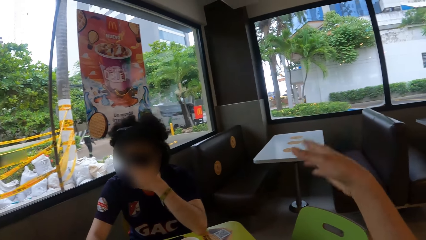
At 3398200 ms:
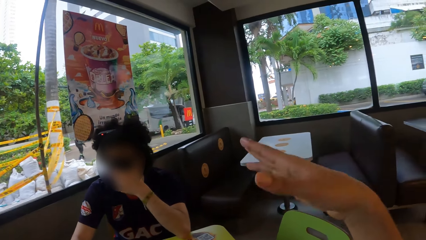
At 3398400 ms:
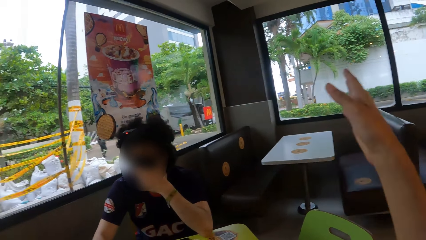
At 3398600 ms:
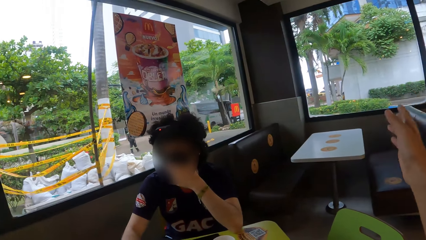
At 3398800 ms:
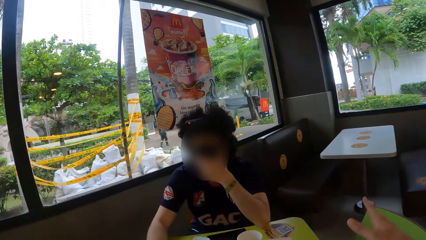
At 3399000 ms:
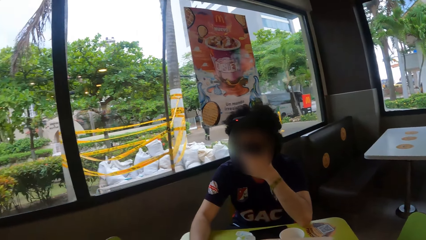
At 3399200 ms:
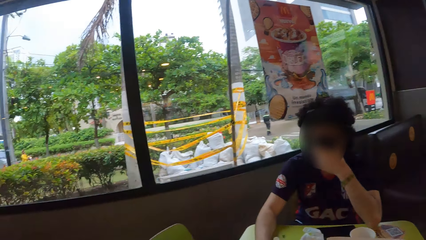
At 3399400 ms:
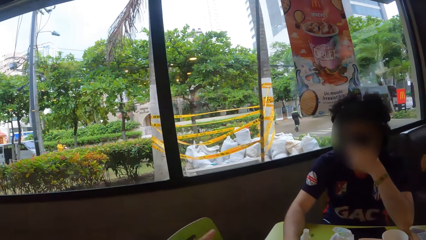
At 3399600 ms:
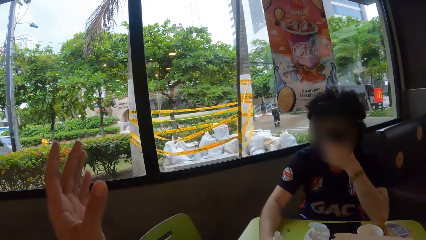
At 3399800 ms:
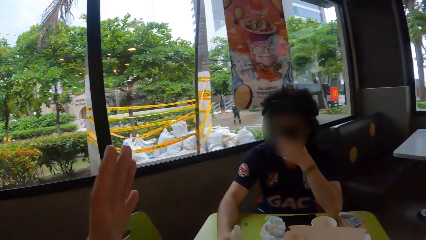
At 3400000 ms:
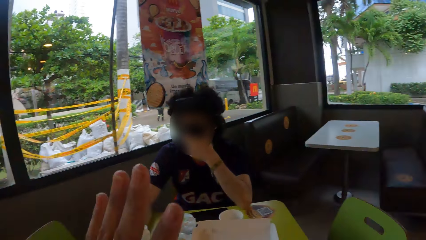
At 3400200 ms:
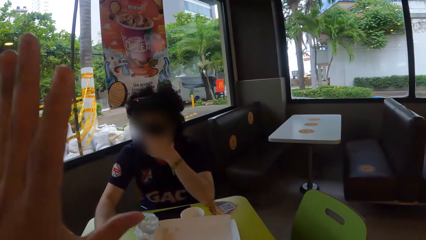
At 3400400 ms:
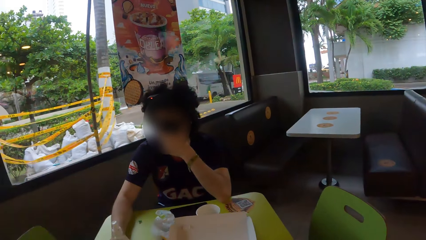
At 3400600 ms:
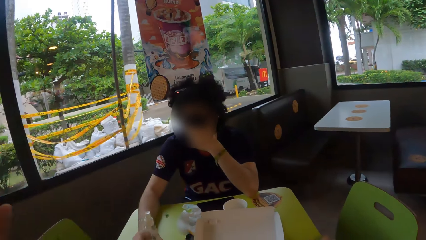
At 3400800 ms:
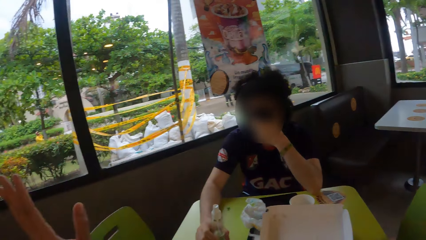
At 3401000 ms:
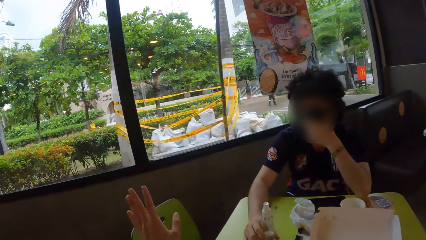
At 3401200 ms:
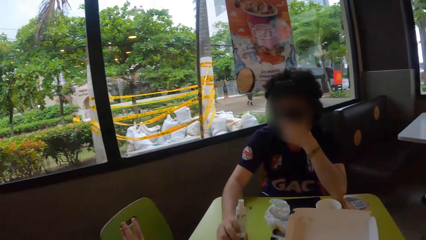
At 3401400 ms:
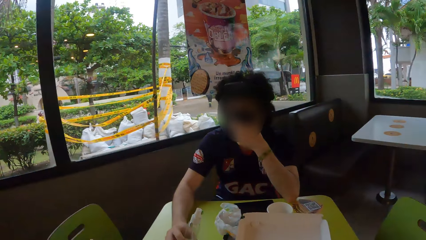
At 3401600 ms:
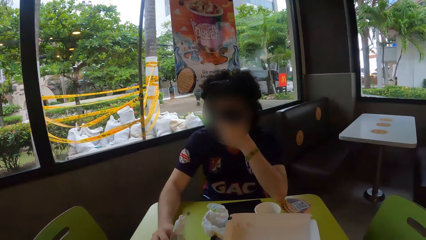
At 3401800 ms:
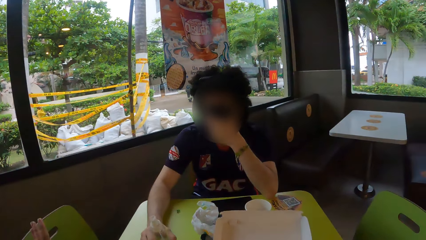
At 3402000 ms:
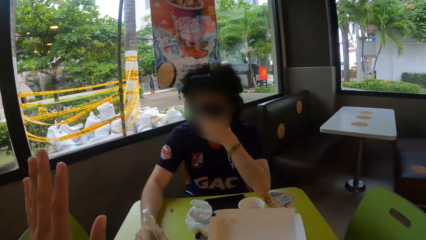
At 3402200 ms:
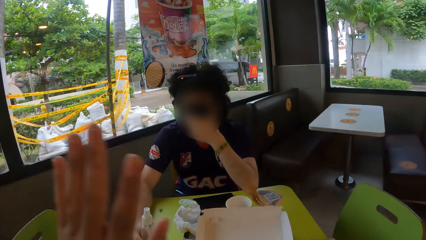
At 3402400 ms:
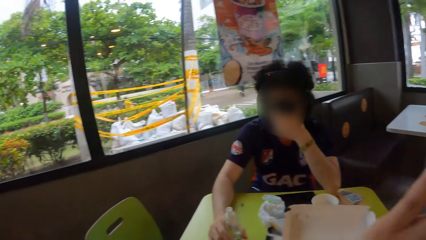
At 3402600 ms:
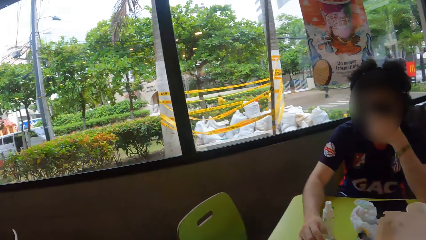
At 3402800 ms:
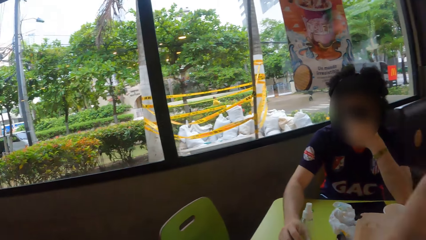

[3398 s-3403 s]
The camera wearer converses with a person.

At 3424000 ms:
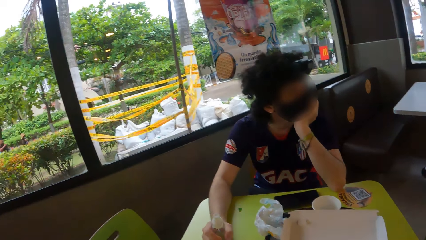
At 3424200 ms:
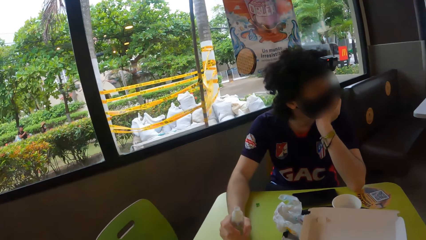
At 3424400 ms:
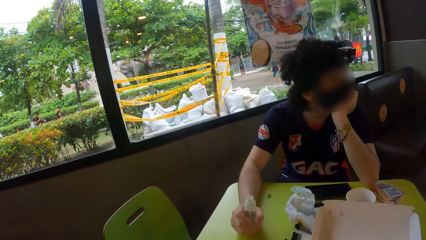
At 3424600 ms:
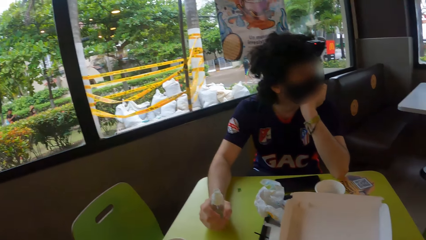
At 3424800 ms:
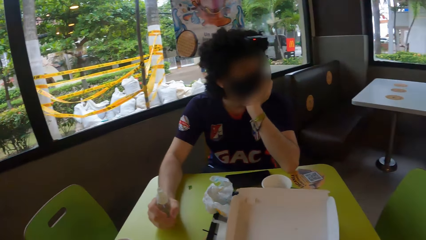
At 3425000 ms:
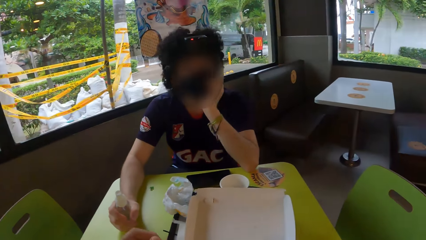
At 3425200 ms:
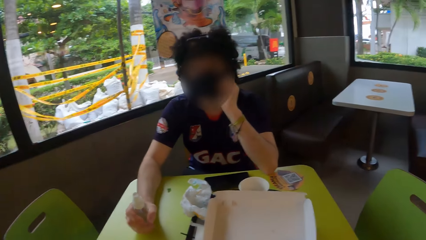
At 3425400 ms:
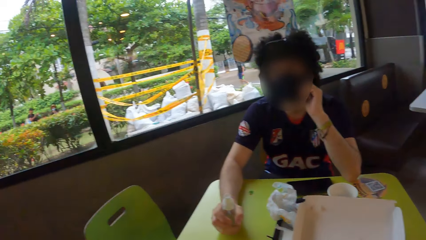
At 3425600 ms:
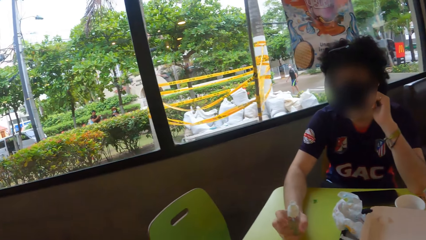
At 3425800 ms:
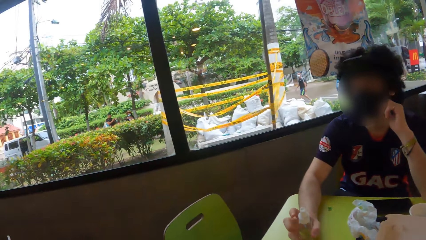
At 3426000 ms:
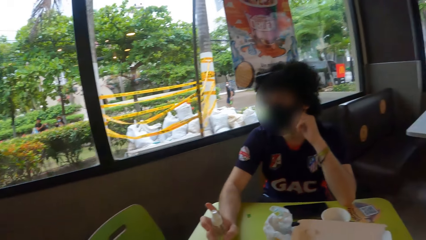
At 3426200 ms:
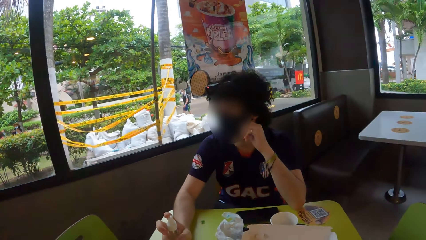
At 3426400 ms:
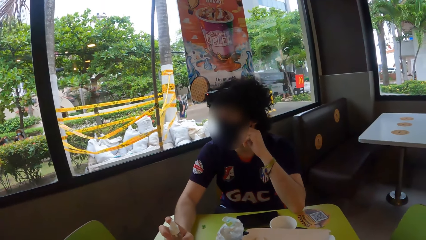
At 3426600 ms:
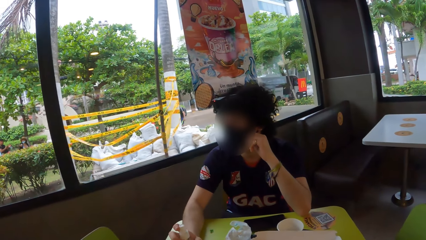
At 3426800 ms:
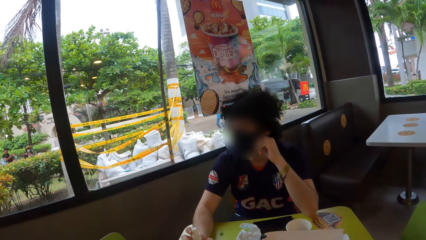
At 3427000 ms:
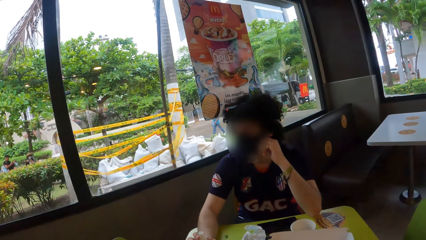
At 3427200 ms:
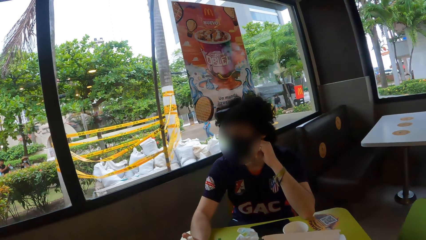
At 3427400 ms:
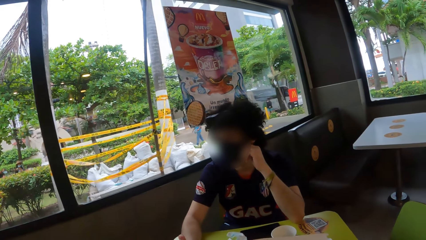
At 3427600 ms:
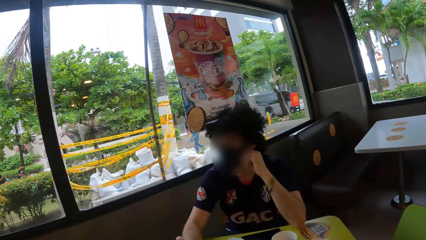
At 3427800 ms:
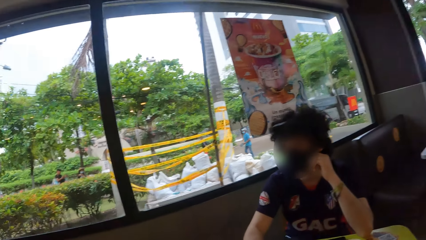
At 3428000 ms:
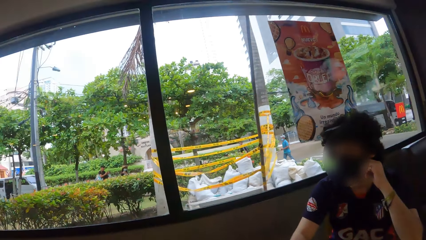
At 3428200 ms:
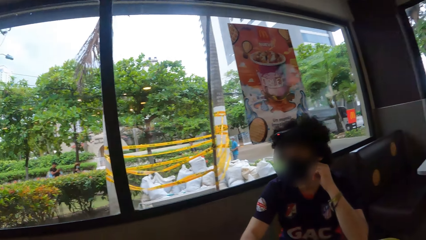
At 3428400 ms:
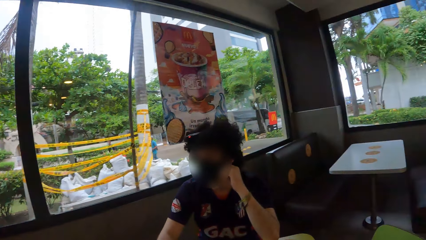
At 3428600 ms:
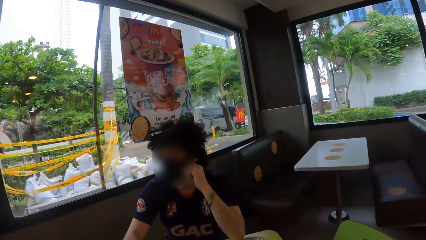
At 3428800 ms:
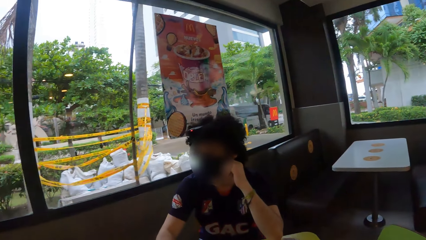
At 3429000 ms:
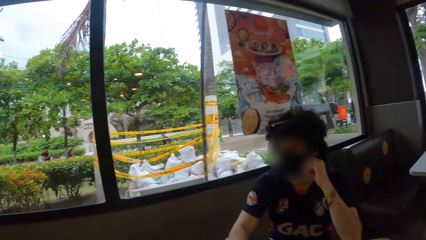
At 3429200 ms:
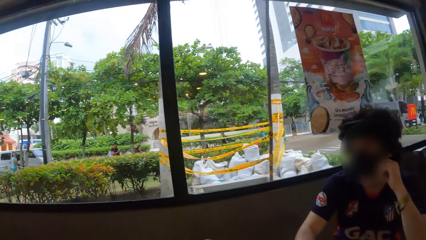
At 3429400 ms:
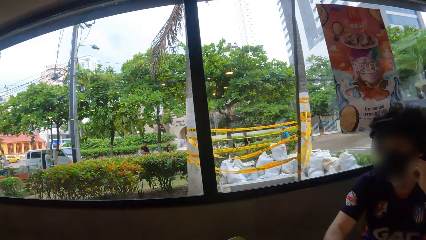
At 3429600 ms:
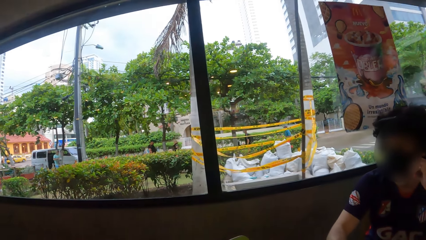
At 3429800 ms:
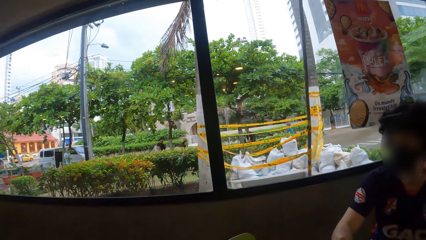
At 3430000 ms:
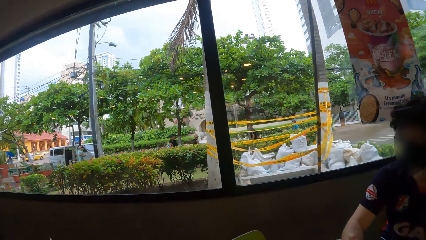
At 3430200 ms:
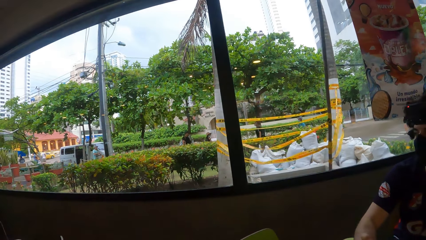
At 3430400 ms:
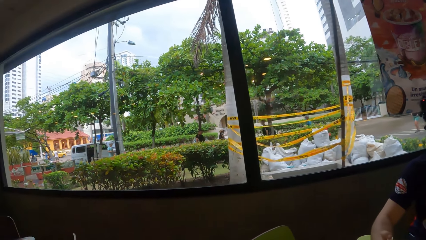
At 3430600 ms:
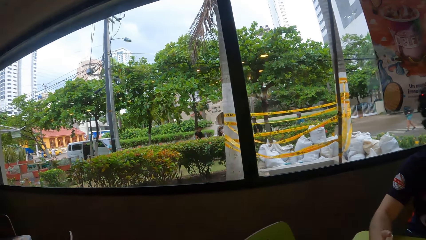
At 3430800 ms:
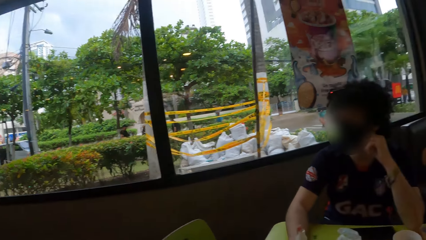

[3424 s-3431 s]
The camera wearer looks around.

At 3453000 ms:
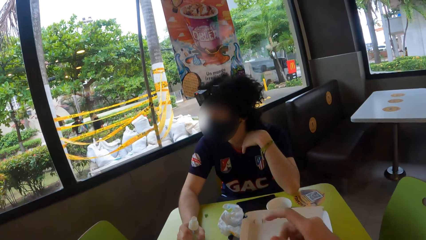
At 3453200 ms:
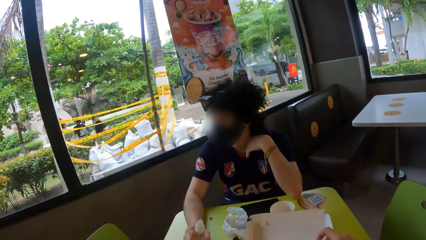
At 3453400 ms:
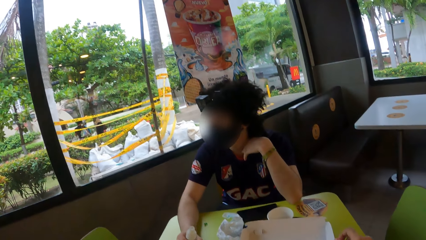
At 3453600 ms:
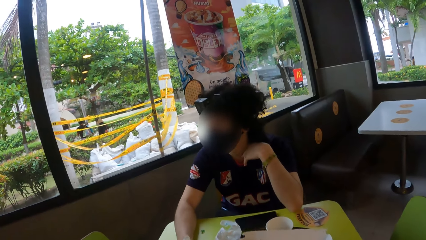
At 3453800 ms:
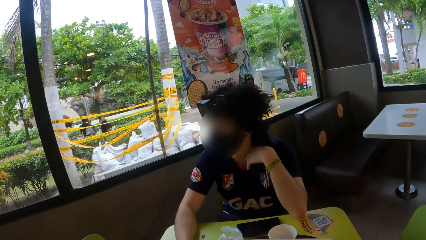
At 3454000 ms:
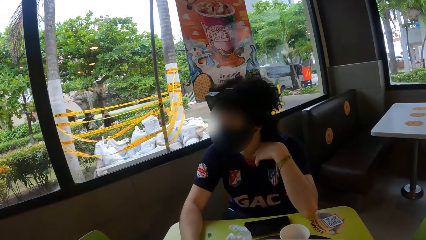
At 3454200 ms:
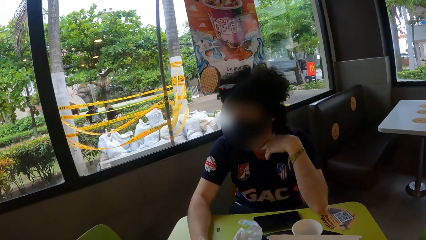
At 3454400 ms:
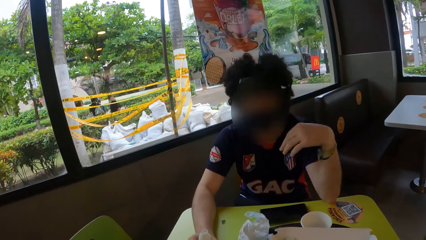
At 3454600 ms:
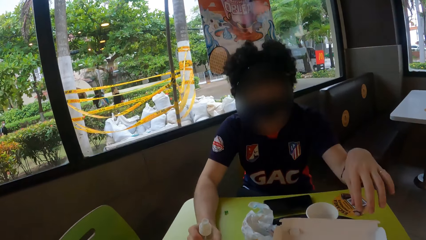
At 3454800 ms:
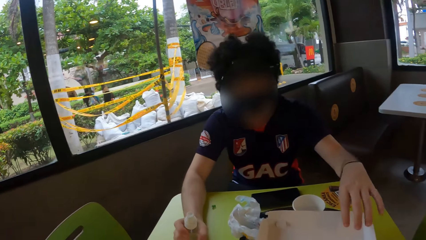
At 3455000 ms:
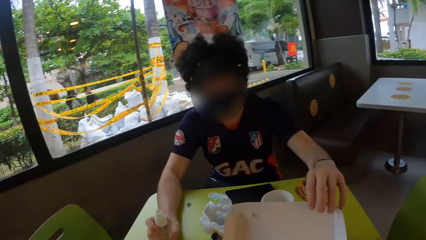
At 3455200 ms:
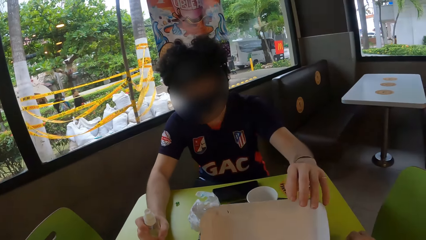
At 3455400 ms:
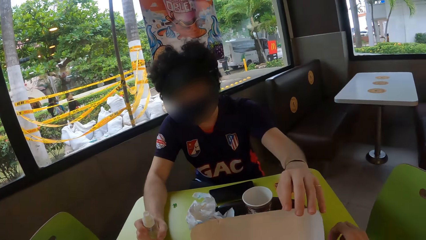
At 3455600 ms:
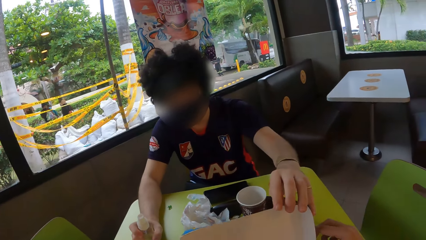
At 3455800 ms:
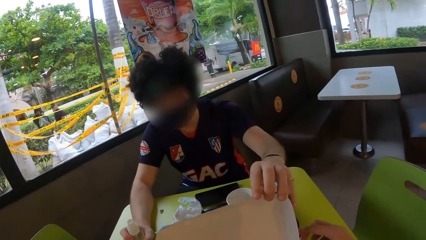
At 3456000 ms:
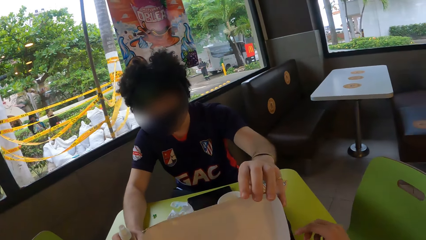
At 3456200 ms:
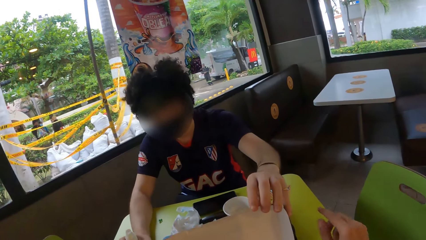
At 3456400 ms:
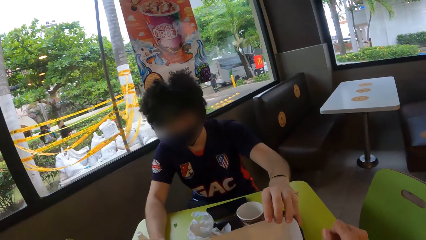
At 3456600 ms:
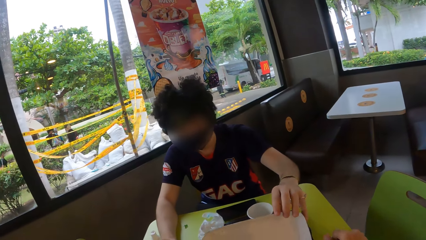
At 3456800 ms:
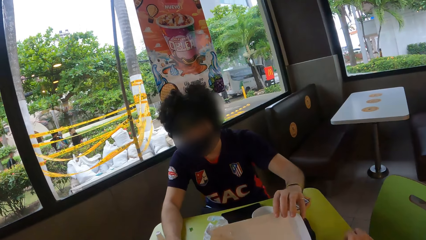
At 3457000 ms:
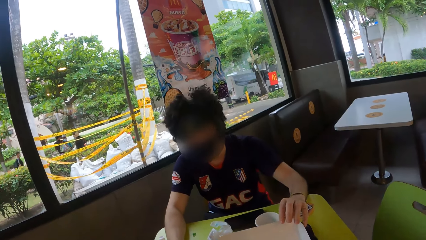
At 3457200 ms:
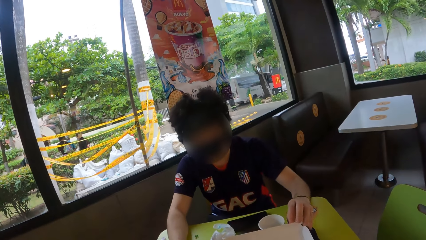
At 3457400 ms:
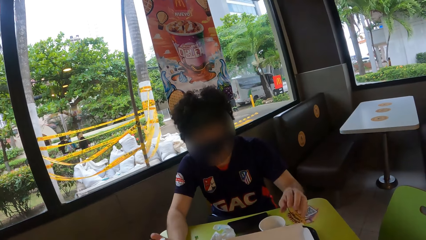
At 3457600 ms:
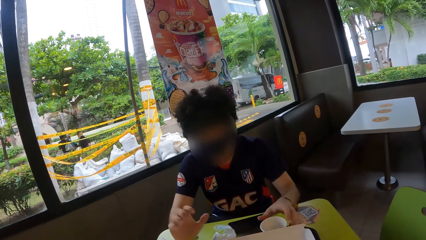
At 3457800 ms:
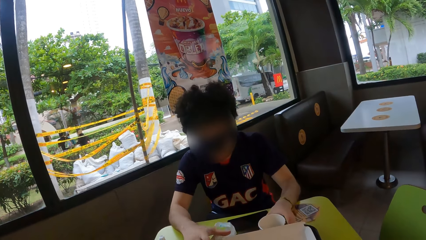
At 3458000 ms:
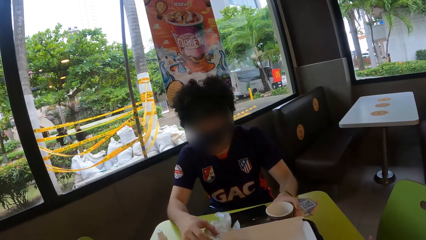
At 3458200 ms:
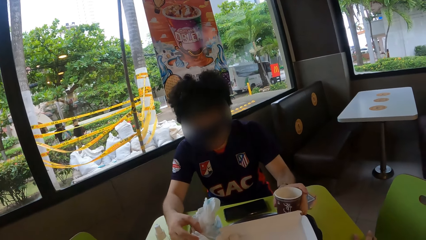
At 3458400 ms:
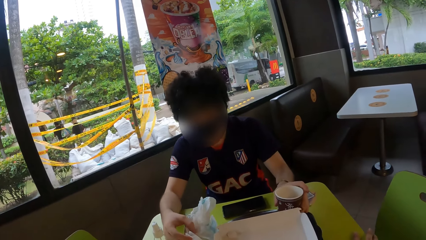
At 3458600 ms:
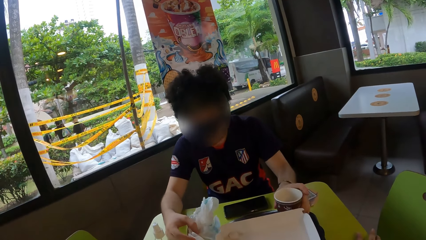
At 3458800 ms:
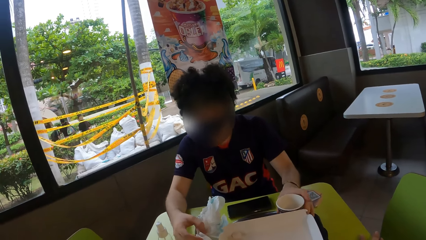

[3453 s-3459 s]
A person holds the container on the table. The person holds the cup.
